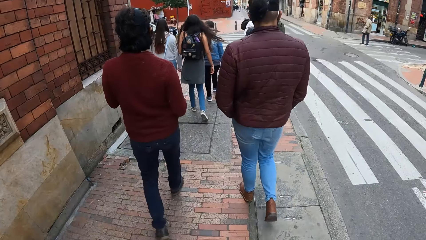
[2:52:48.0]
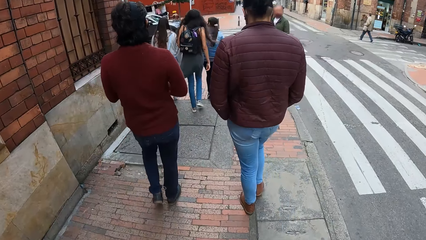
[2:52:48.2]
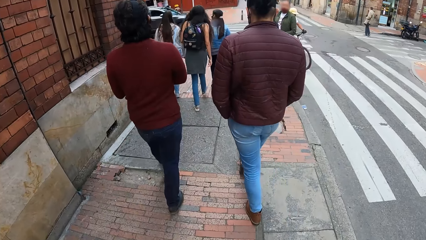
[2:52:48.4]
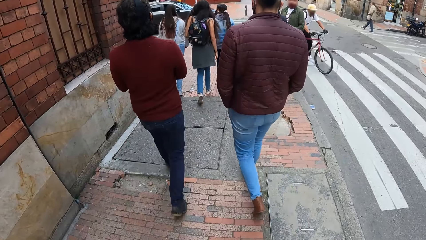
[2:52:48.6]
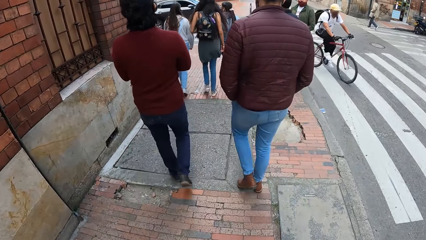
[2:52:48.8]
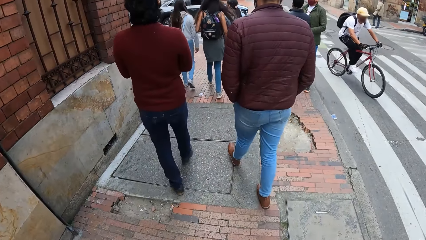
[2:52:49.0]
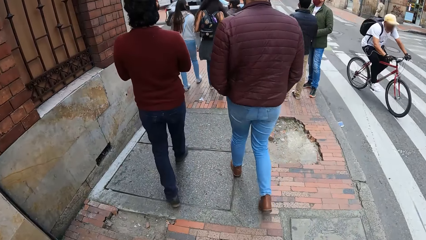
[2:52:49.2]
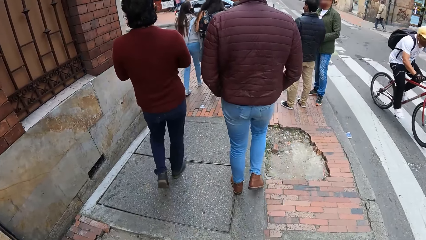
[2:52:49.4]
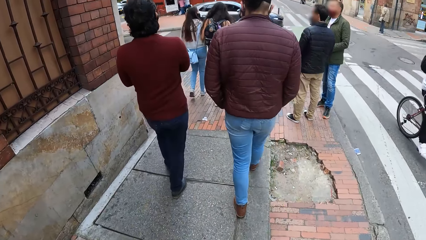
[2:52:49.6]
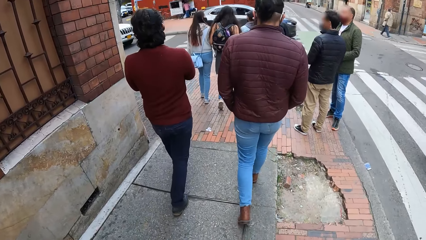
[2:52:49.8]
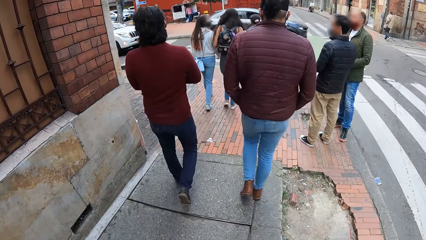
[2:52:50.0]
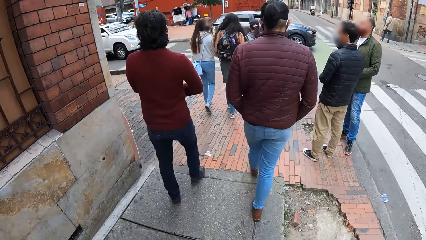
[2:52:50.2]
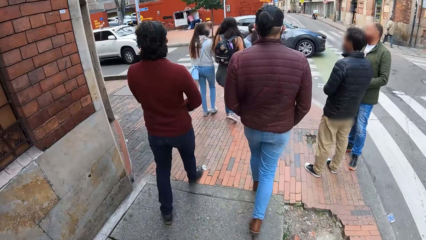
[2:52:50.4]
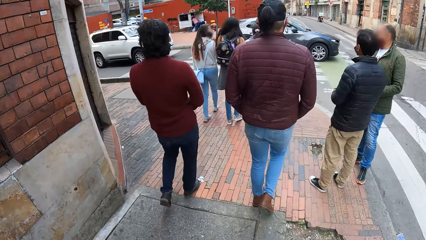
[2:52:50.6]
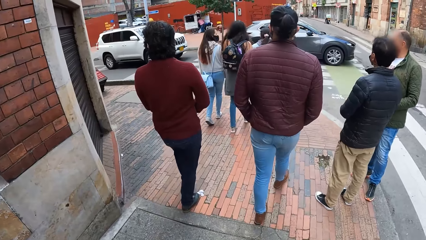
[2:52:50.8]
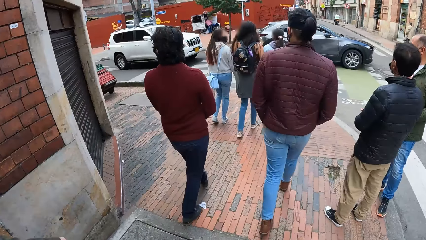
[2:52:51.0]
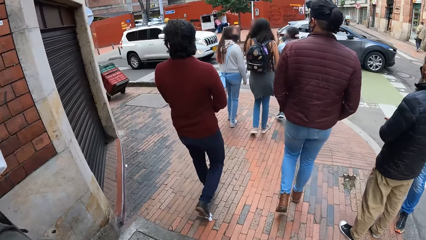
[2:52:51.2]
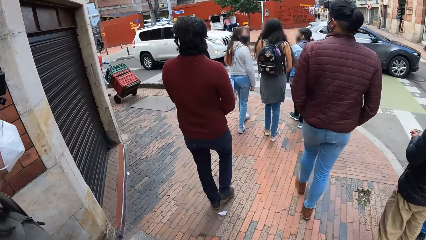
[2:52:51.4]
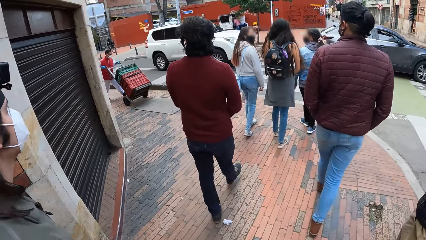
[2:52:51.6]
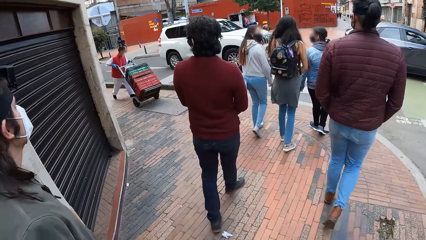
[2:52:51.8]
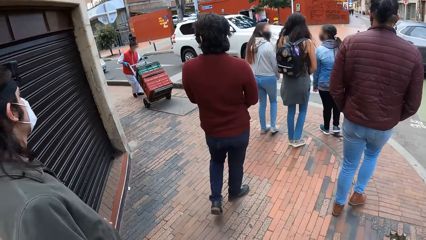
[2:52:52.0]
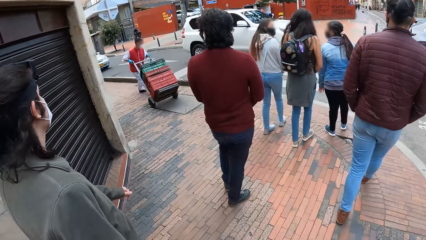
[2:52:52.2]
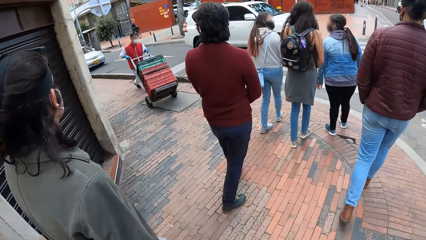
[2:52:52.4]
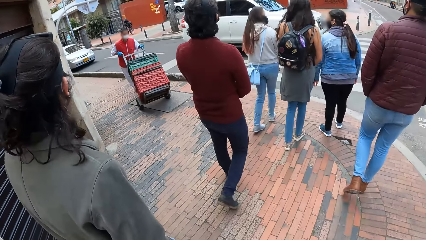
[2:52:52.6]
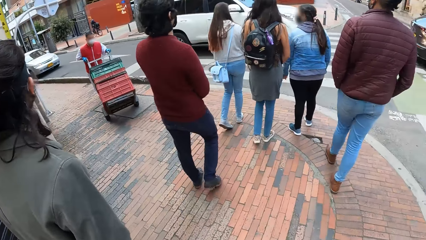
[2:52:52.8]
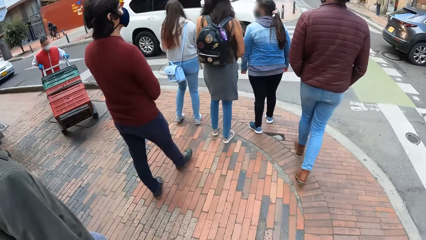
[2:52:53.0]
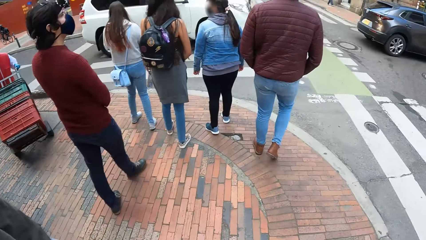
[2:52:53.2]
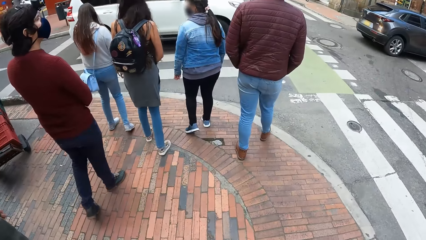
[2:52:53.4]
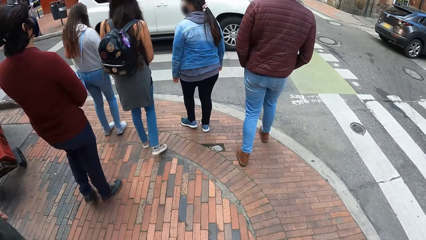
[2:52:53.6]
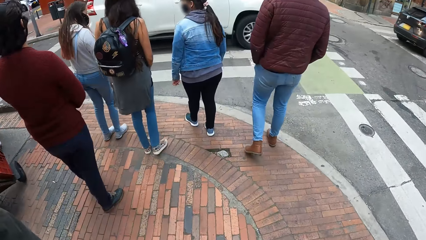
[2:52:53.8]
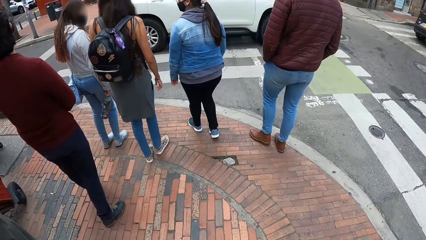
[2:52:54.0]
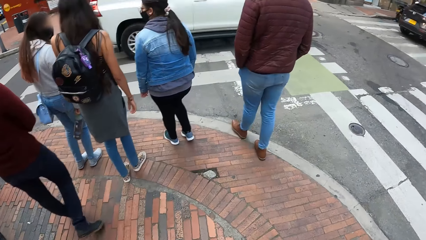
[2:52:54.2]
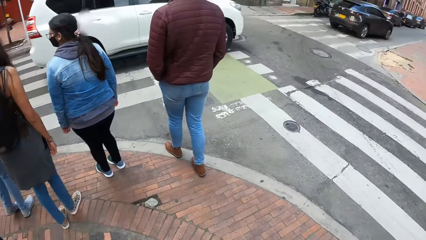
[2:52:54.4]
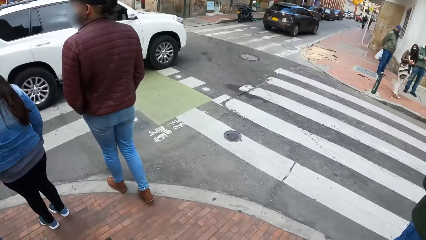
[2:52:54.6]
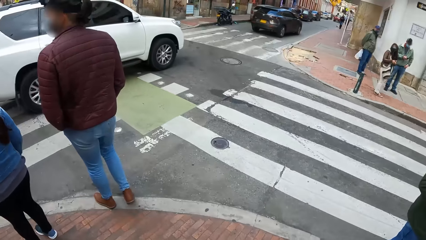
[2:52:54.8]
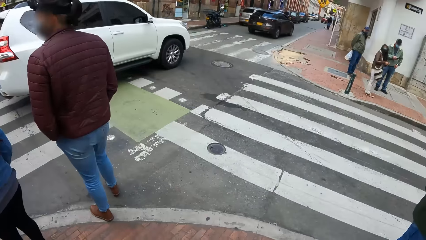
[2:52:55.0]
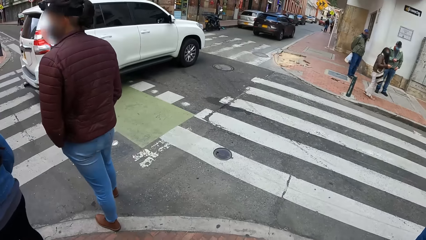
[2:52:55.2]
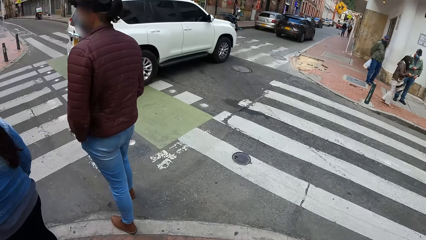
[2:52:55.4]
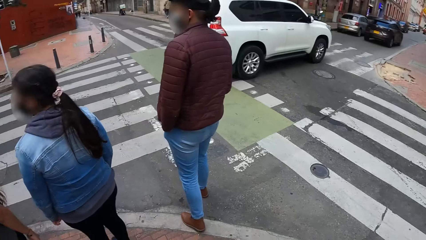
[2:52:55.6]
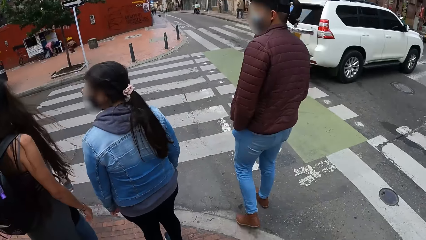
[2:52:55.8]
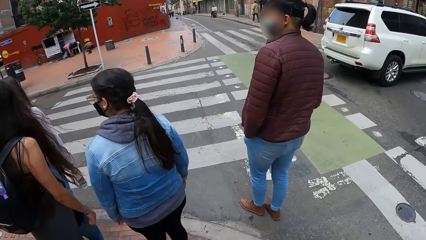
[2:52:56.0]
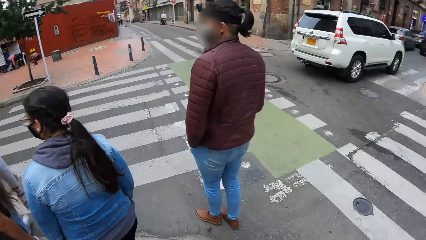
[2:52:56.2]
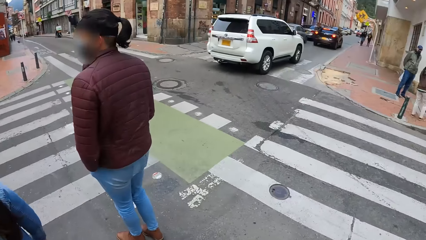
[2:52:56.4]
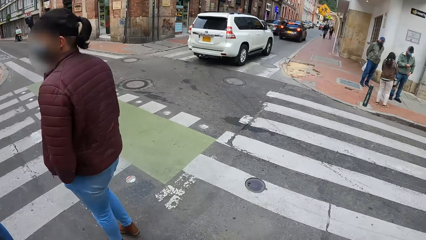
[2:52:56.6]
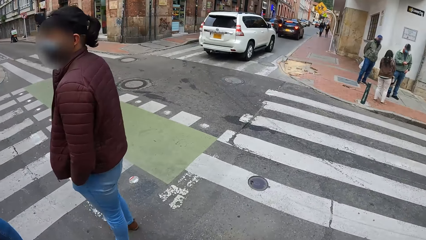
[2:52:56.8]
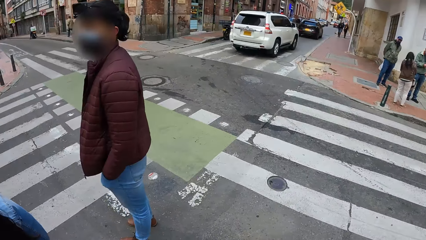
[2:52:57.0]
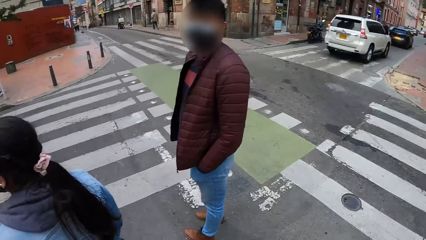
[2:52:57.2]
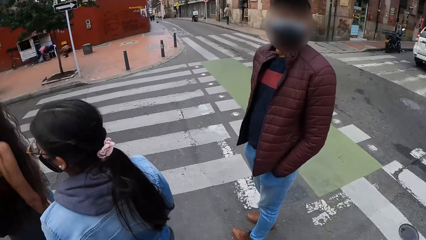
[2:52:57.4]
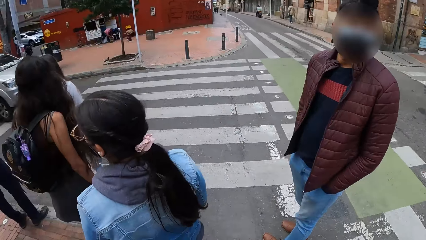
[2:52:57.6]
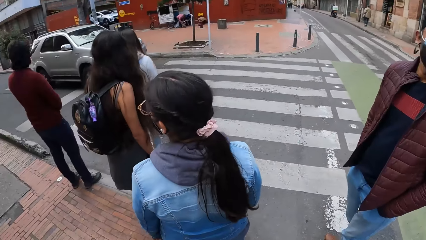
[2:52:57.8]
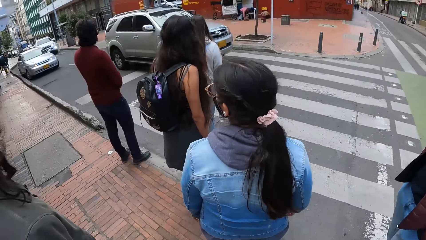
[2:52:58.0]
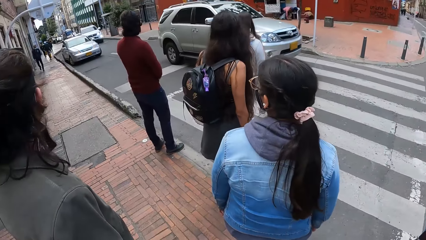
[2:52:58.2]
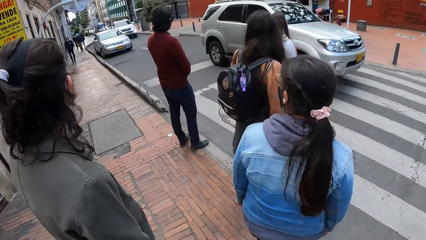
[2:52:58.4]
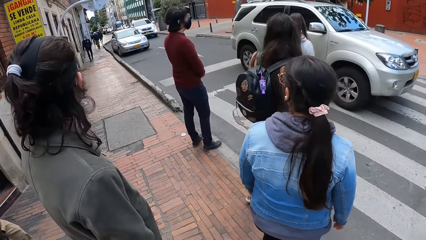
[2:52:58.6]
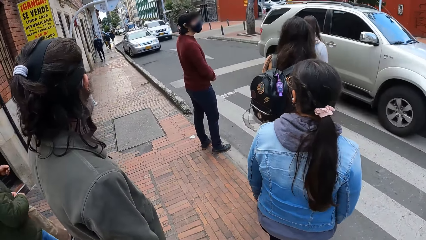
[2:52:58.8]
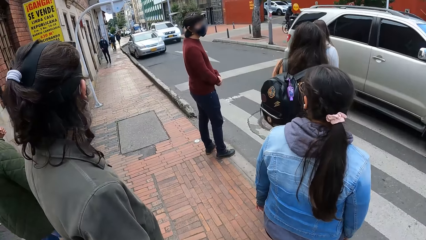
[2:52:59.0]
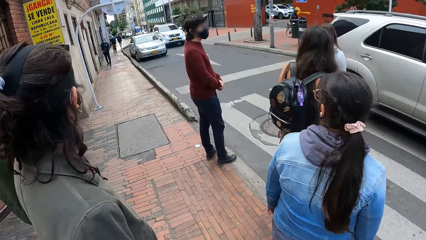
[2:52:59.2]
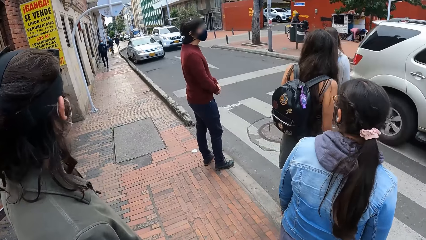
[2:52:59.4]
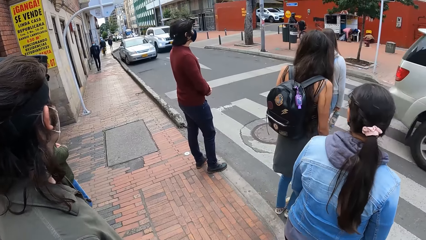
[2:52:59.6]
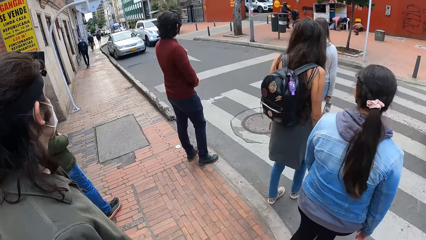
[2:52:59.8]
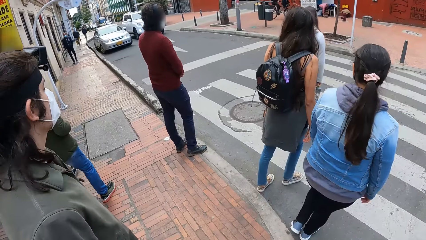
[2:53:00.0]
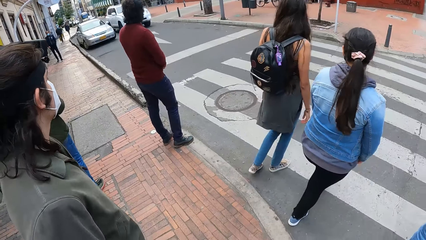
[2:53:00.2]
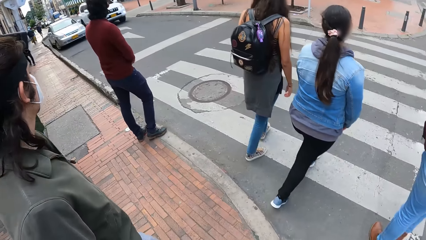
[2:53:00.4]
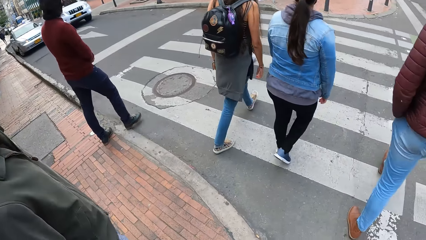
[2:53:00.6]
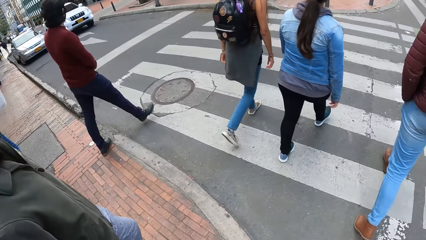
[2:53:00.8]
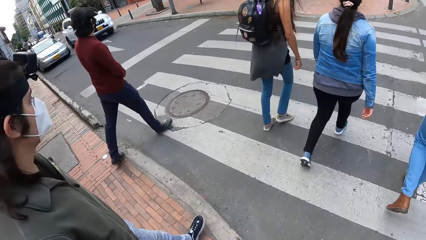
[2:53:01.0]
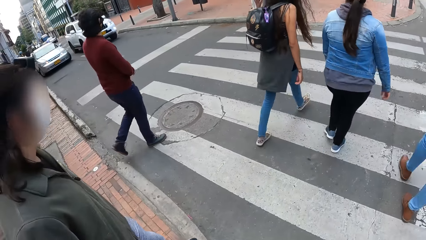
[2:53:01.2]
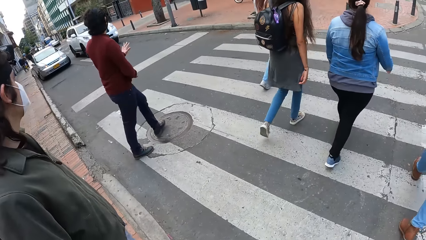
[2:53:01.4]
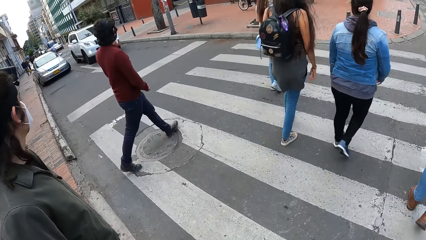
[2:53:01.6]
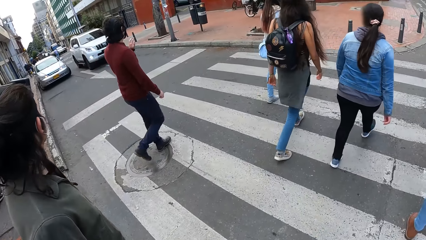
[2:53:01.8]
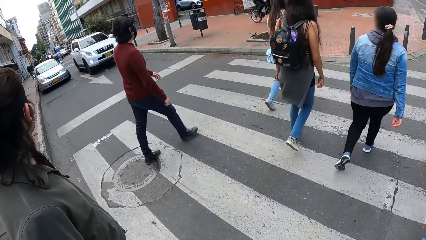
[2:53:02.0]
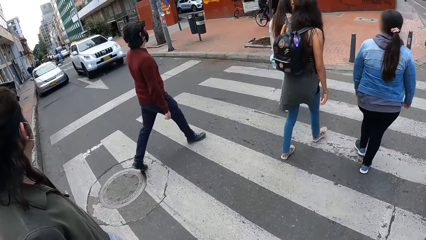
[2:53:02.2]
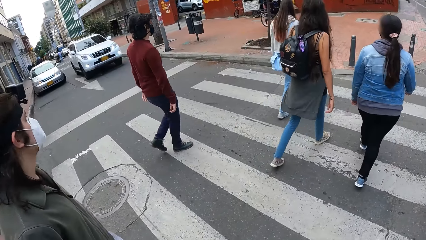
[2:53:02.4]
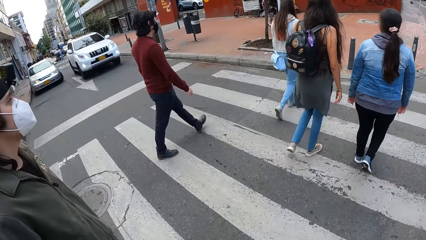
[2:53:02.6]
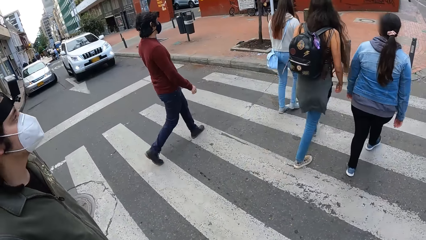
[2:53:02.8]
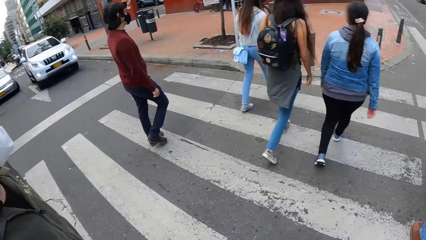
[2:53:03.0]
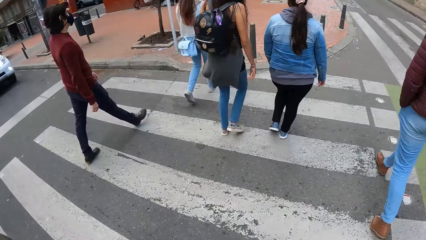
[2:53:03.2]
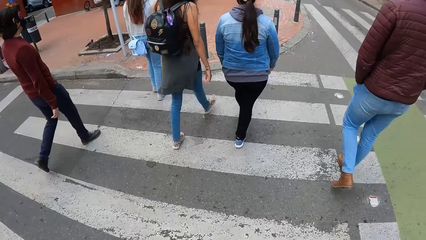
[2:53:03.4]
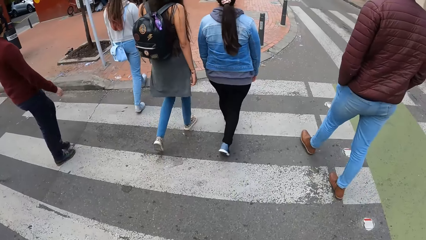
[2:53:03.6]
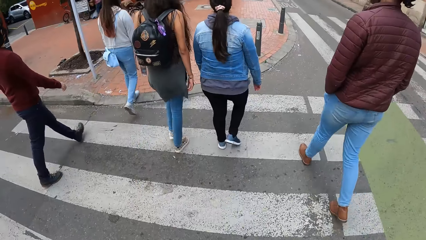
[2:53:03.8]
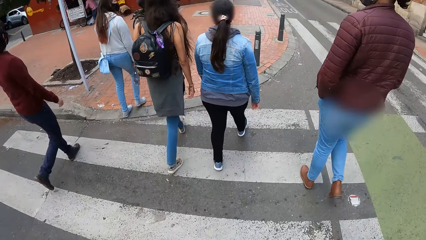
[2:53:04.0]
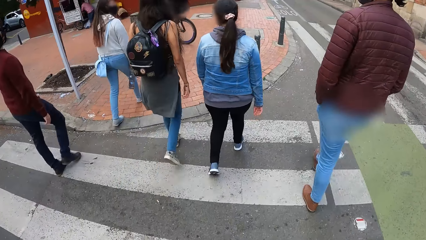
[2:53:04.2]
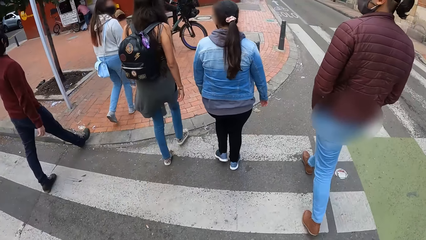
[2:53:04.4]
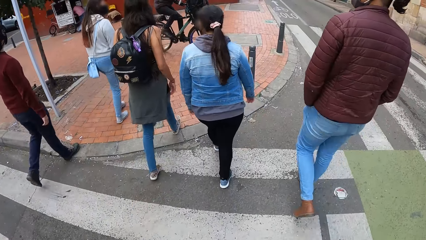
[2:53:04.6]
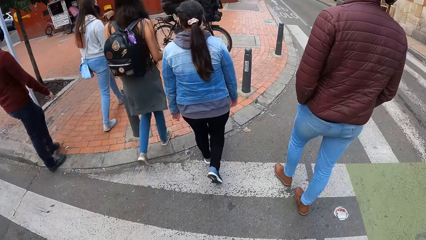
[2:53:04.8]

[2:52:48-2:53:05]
A cyclist rides a bicycle past the camera wearer. They stop. A silver SUV drives past them. The man makes a hand gesture with his left hand. The camera wearer crosses a street with a group of people.
